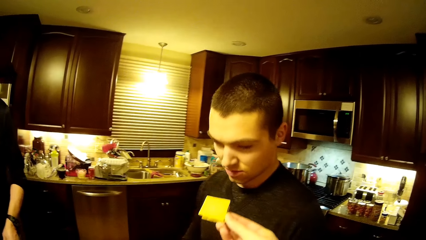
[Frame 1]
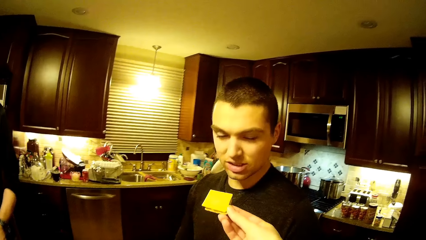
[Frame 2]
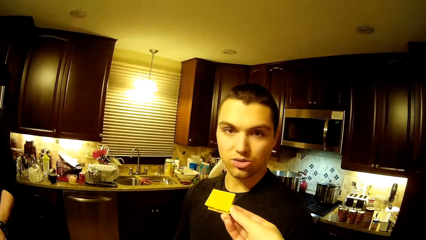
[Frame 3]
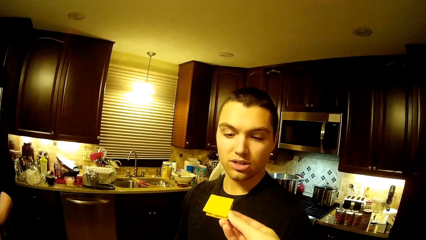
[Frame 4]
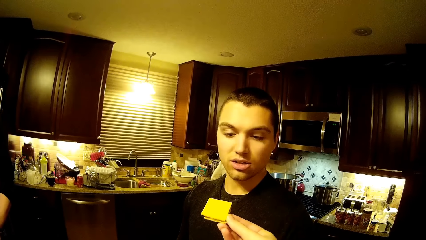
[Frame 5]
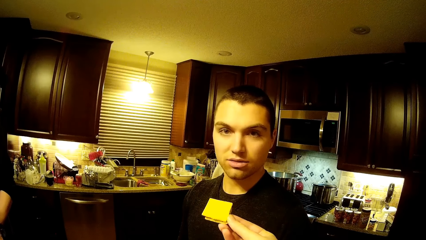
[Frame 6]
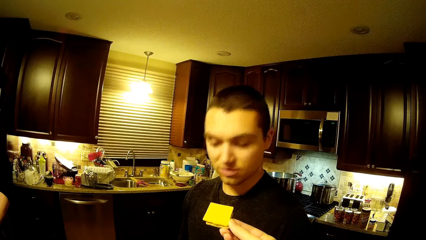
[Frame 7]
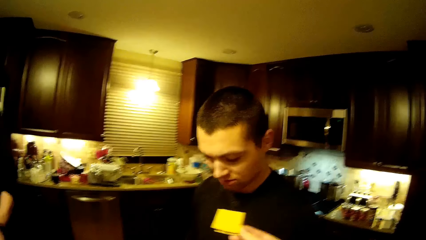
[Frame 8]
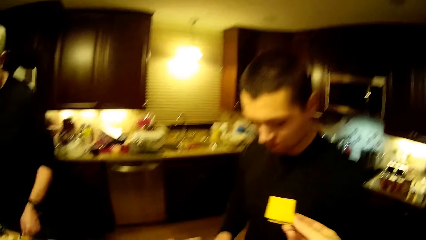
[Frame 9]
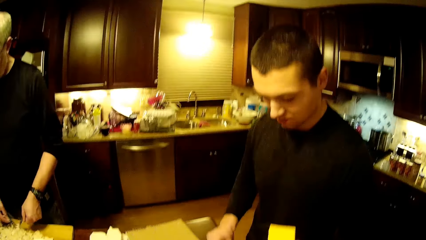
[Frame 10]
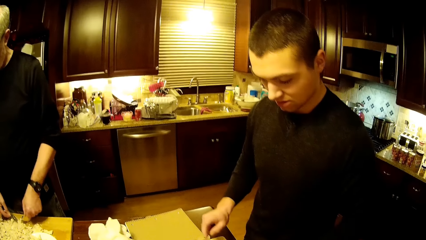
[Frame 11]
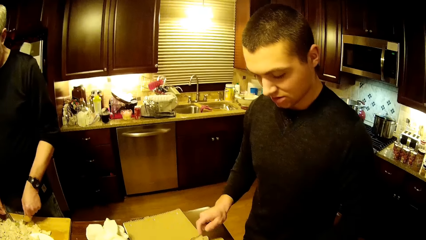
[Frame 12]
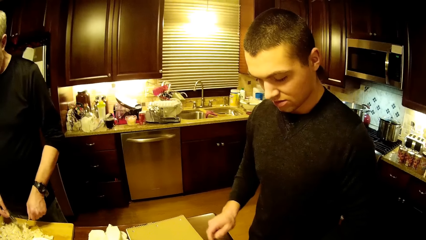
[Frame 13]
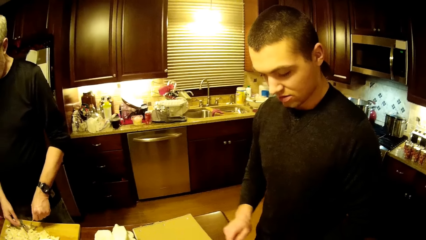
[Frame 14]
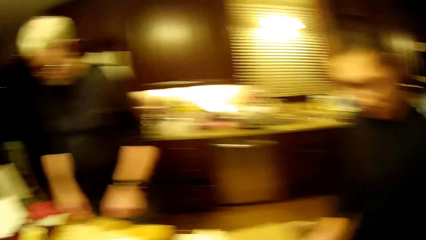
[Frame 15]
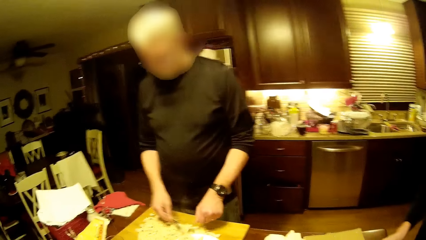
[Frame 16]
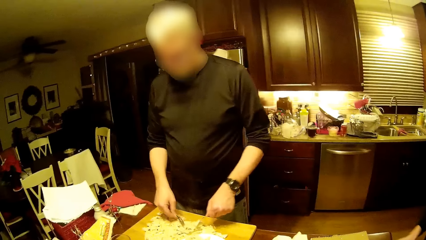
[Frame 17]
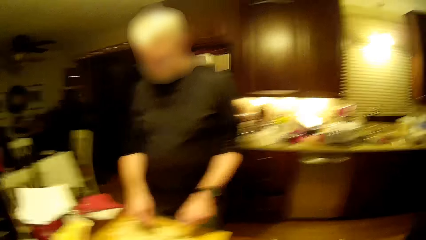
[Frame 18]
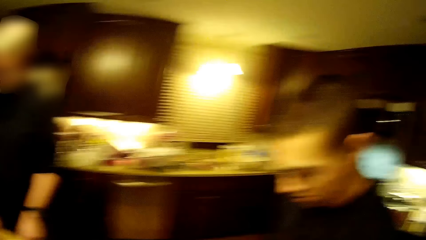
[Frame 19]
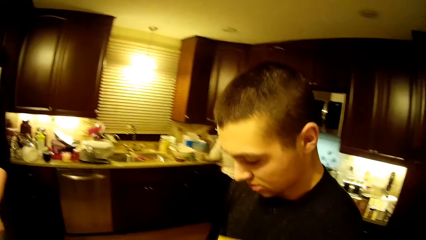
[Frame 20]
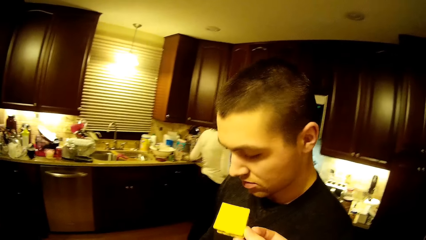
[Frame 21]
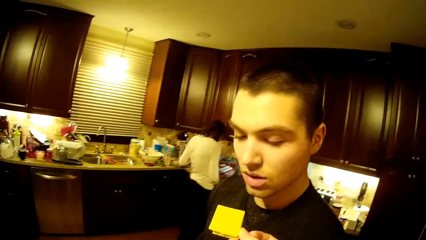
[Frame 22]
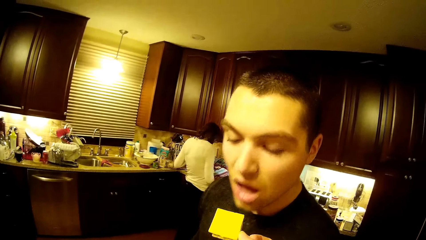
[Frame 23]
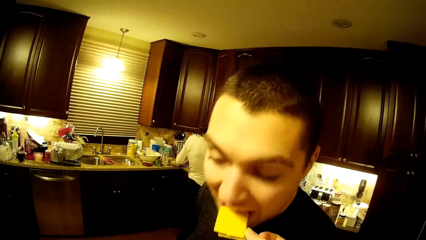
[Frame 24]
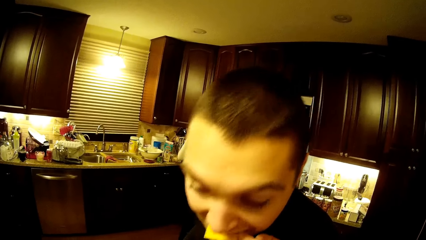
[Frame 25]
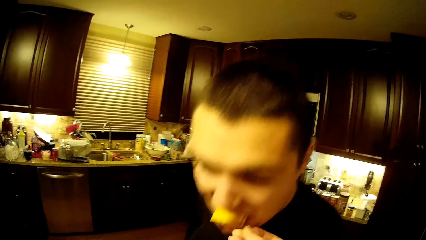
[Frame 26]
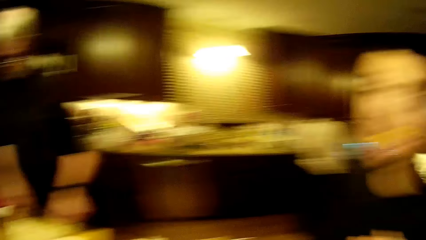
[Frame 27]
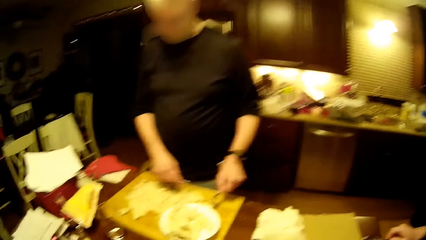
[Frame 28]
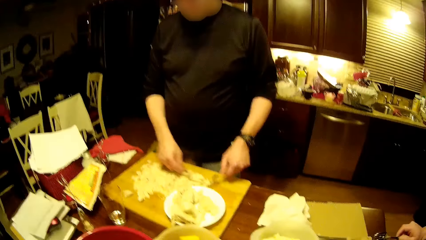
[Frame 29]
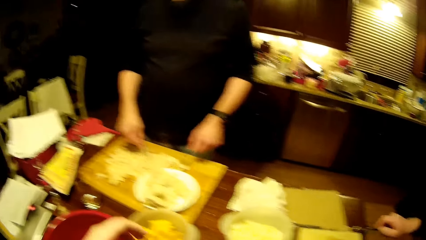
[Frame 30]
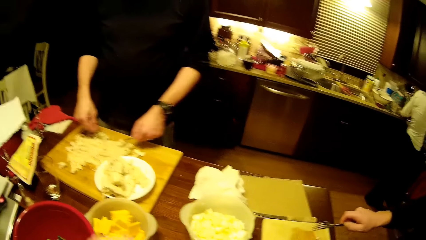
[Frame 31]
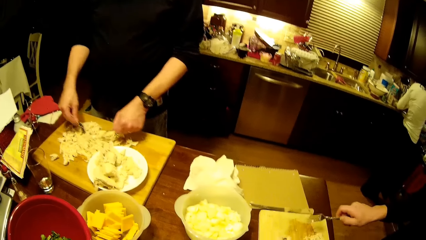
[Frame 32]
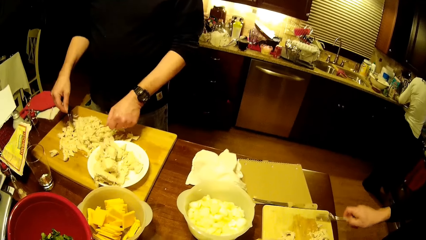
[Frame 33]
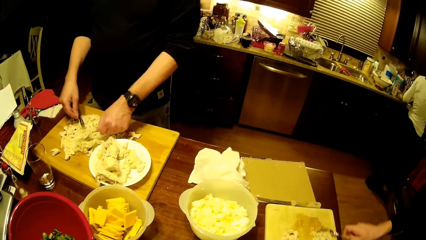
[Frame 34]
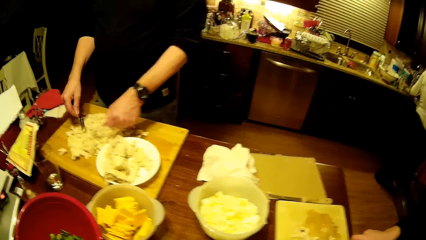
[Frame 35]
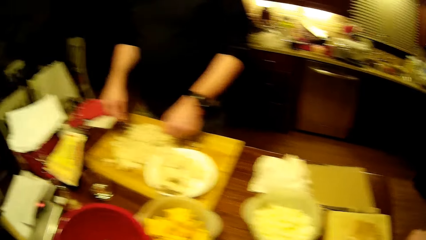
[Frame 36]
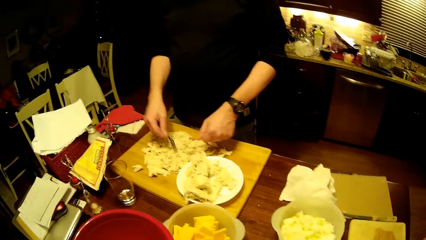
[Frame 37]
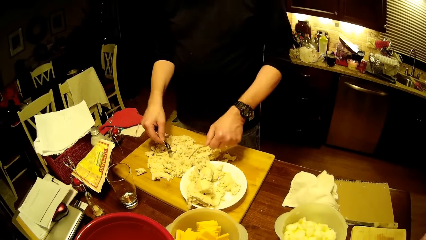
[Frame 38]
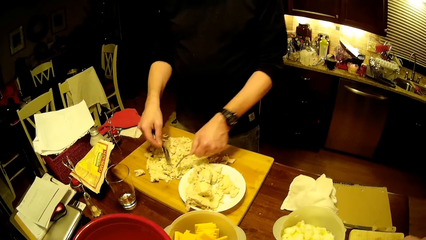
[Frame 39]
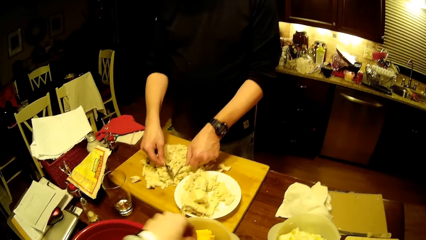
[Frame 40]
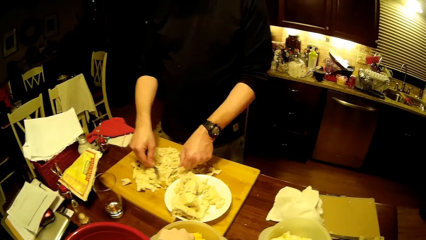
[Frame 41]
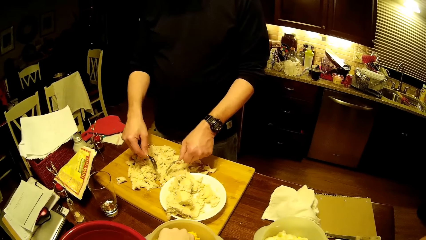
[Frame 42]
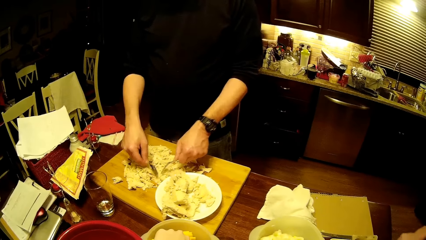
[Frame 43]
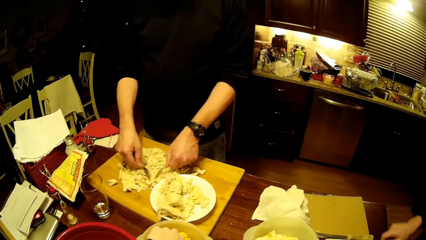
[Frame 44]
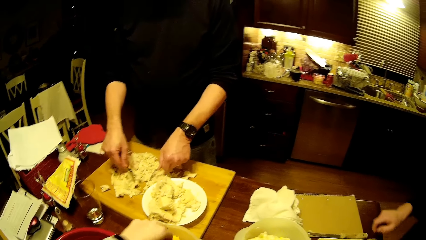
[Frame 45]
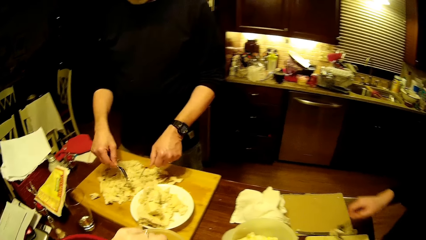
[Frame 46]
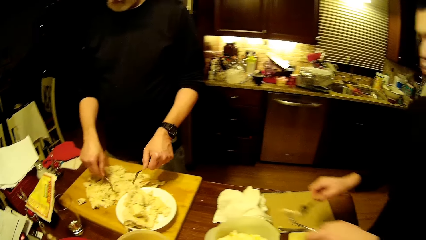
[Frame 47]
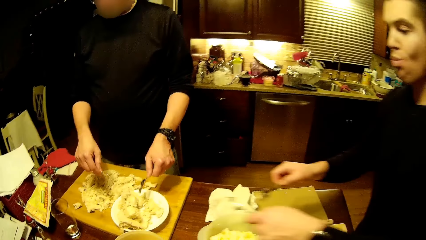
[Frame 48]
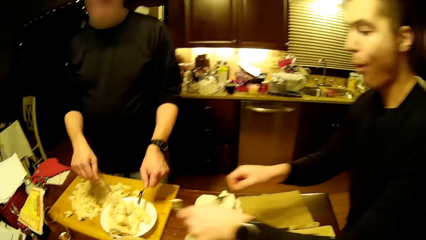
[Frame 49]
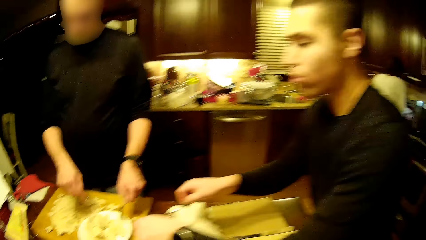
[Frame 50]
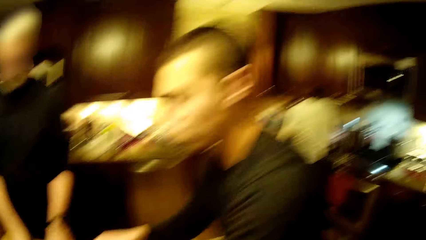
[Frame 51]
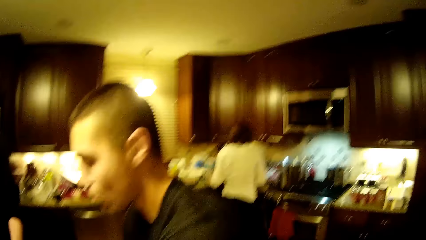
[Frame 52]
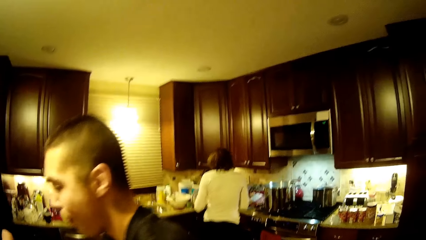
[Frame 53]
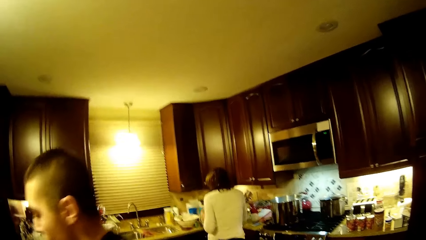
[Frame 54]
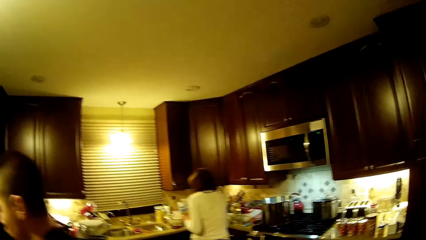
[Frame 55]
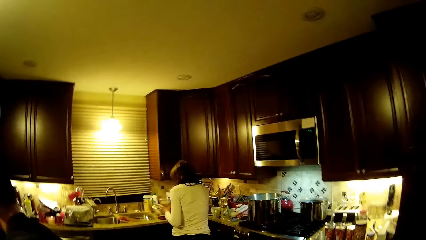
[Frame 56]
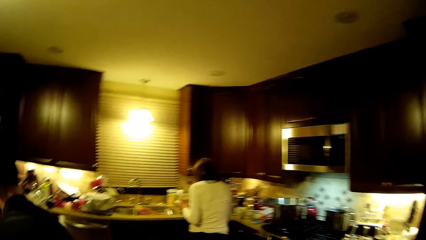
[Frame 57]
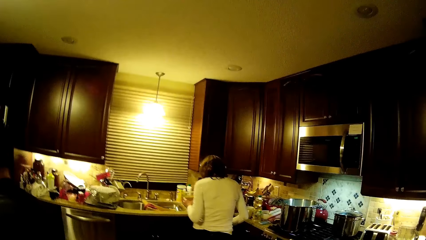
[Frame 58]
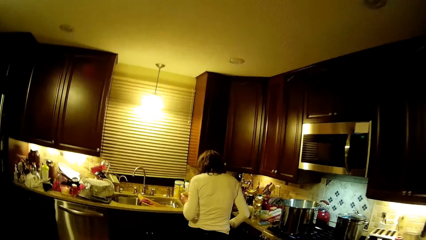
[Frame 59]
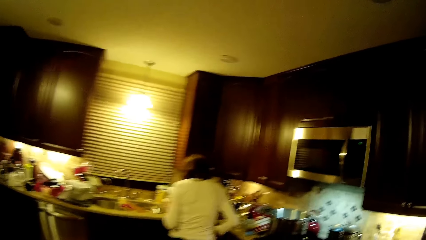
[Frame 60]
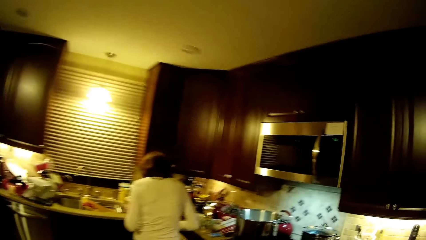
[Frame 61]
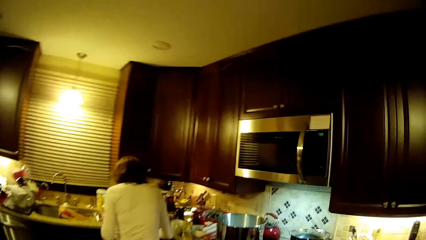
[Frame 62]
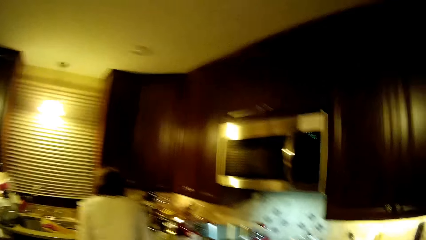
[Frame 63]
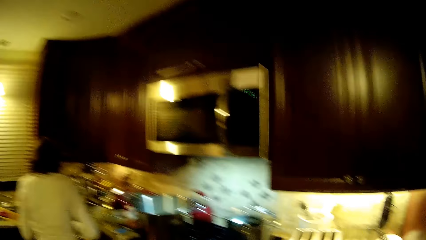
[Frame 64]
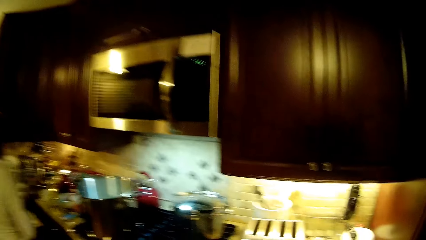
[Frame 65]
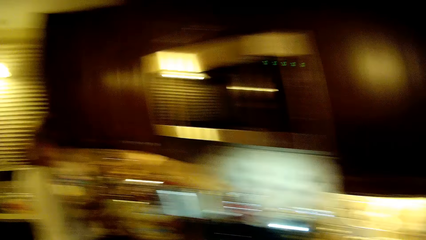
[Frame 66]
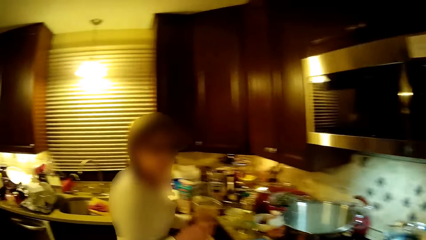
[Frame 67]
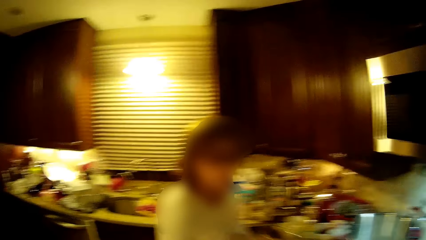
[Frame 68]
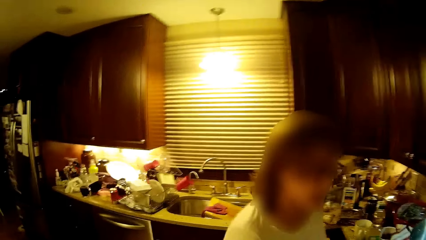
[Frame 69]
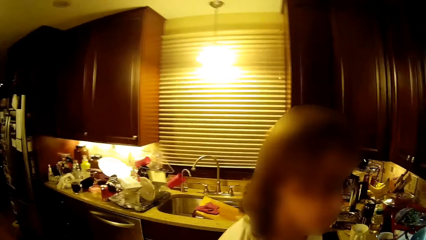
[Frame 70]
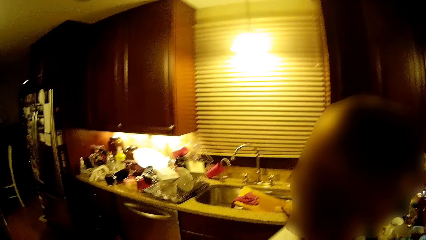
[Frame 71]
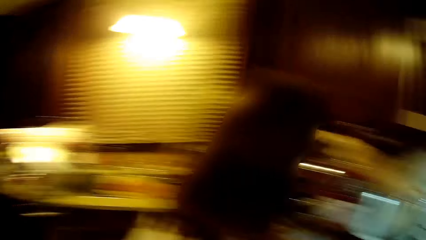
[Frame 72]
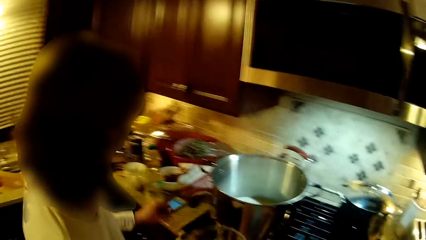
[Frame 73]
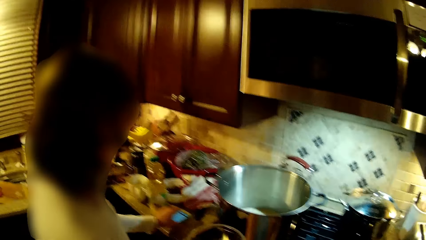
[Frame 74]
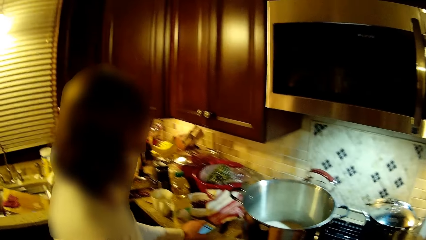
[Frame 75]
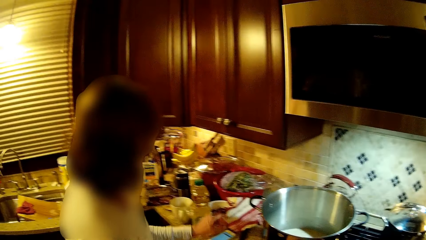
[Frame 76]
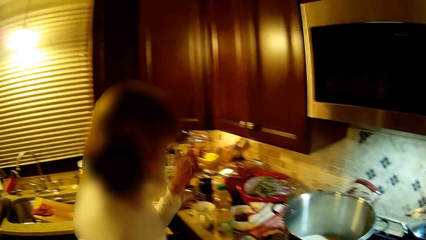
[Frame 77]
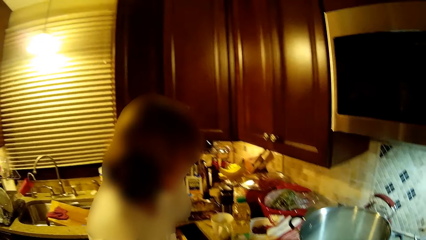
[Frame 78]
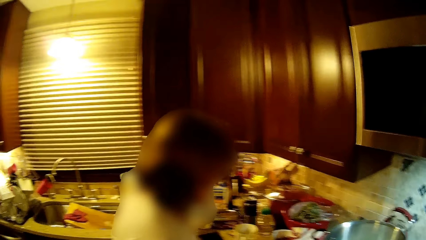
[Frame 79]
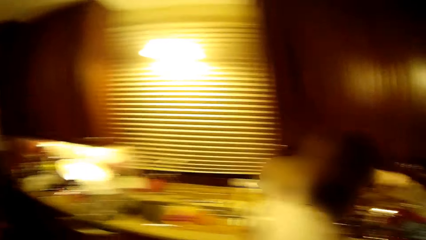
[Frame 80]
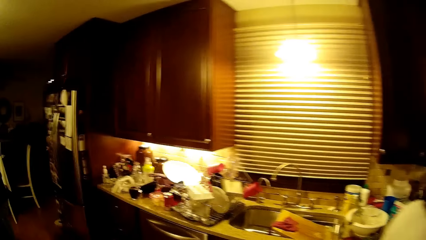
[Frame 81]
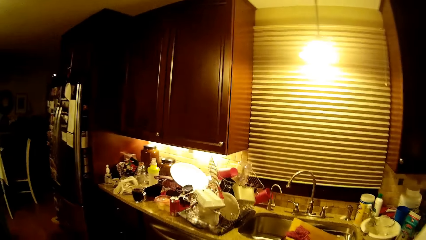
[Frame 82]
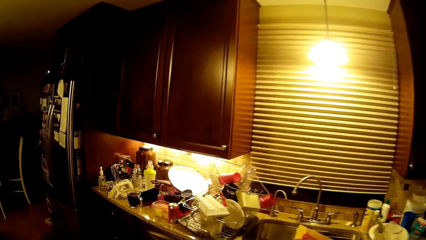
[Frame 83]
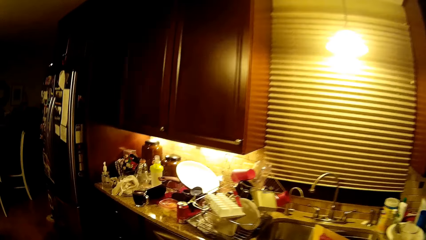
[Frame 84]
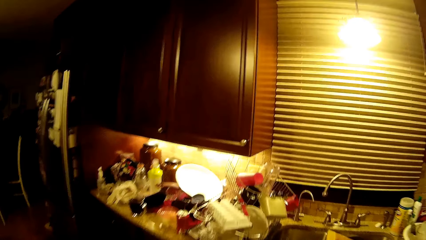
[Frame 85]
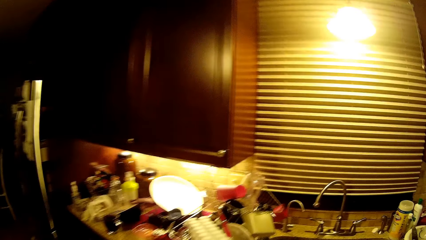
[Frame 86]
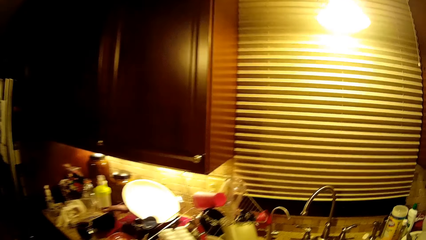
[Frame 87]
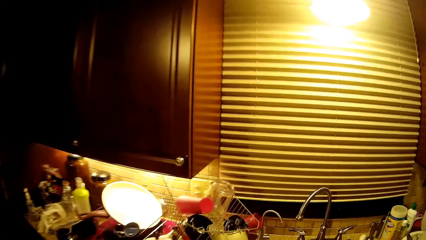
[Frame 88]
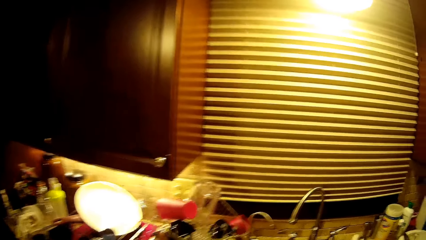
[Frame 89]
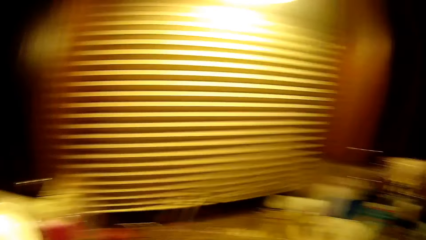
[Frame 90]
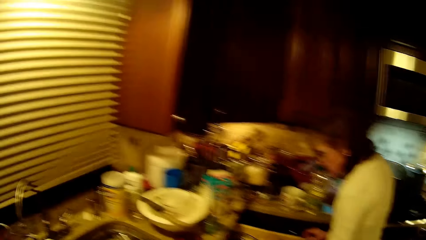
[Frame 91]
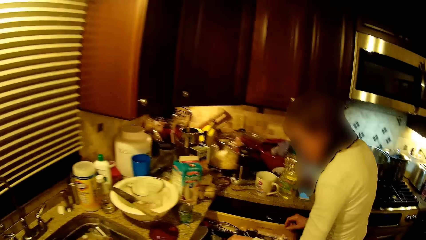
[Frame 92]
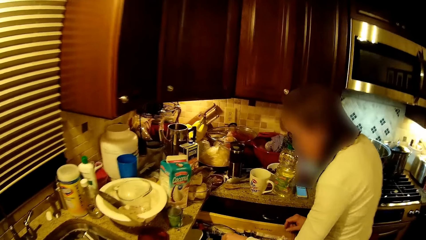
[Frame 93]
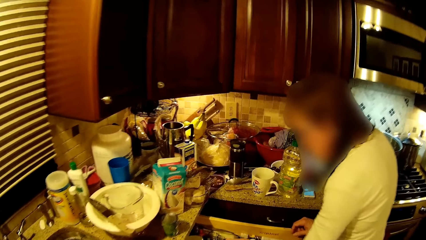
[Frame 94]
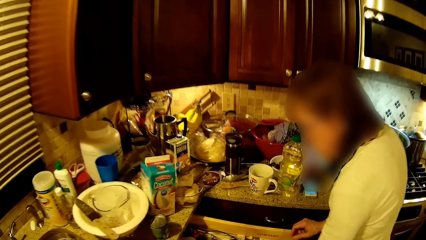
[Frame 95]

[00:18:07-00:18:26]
The camera wearer looks at a man. They give the man the food. They look at another man. The first man eats the food. The camera wearer looks at the table. They pick food from the container. They walk around. A woman drops a phone. The woman swipes on the phone. The camera wearer walks around. The woman puts a hand up.
